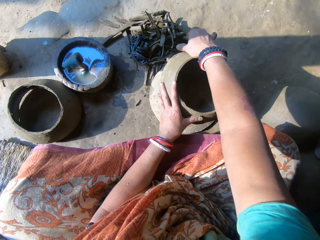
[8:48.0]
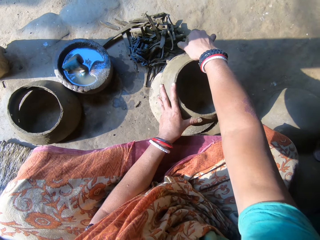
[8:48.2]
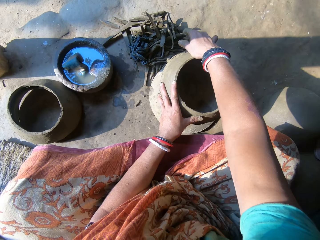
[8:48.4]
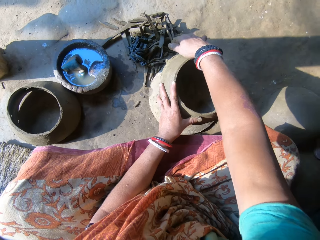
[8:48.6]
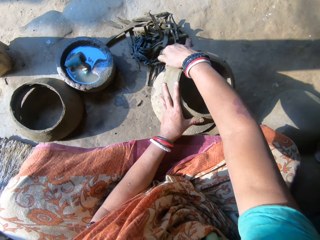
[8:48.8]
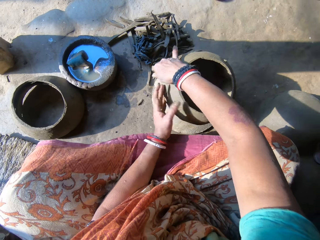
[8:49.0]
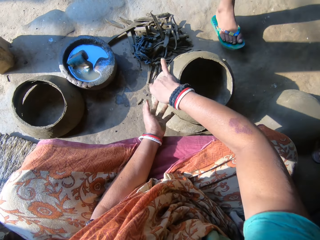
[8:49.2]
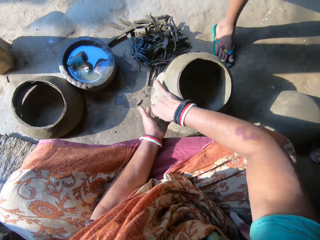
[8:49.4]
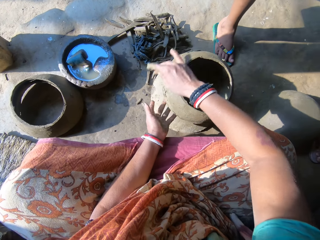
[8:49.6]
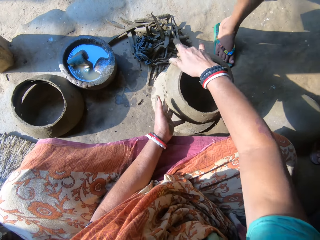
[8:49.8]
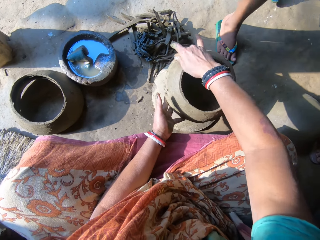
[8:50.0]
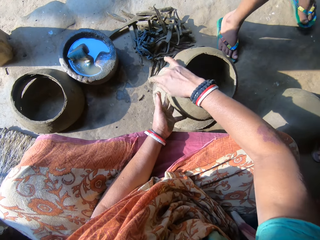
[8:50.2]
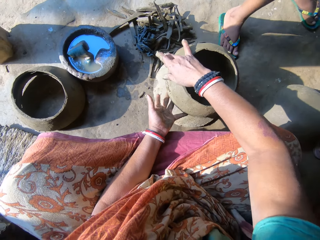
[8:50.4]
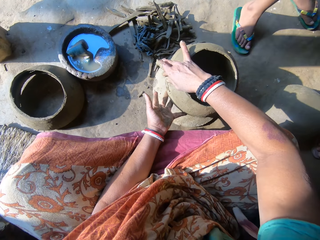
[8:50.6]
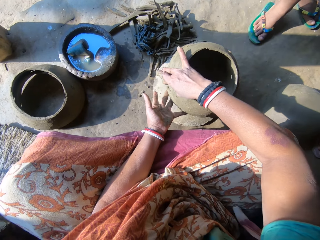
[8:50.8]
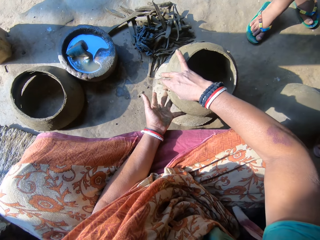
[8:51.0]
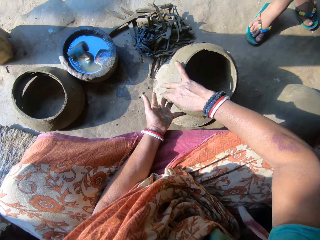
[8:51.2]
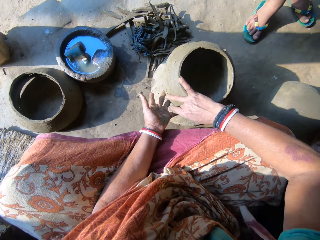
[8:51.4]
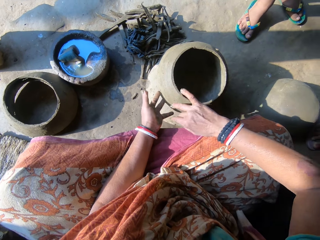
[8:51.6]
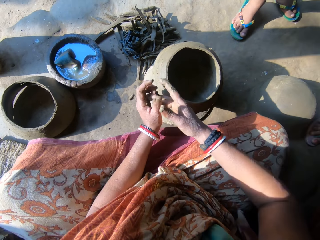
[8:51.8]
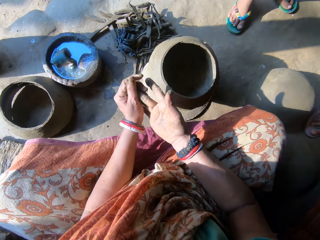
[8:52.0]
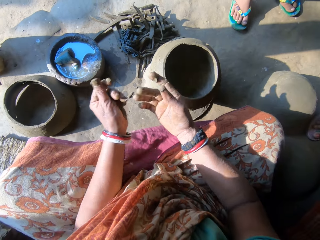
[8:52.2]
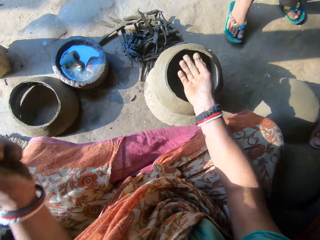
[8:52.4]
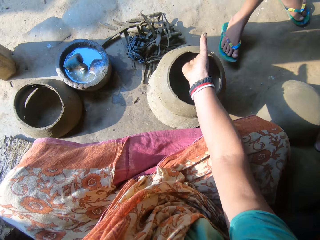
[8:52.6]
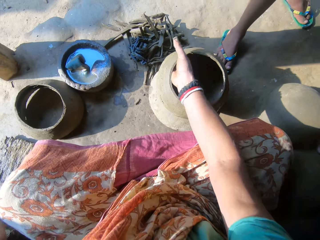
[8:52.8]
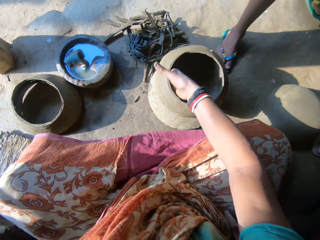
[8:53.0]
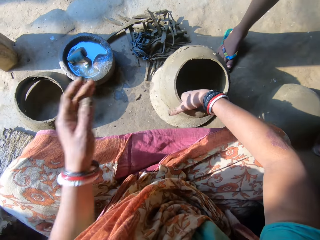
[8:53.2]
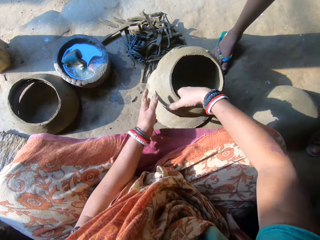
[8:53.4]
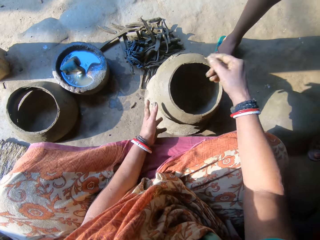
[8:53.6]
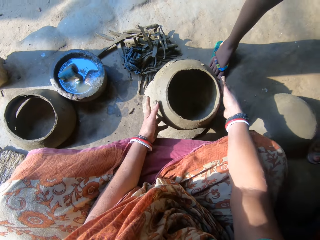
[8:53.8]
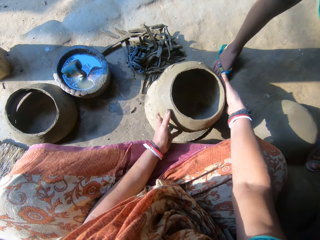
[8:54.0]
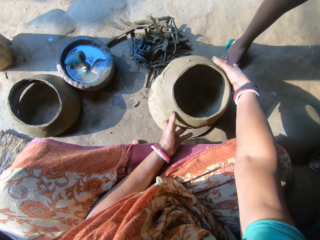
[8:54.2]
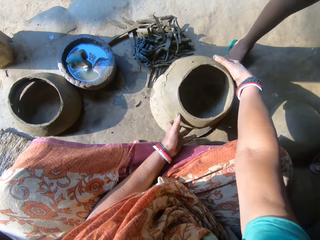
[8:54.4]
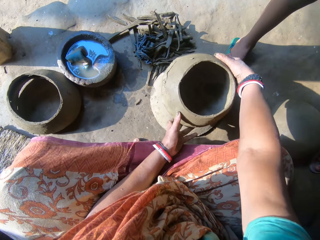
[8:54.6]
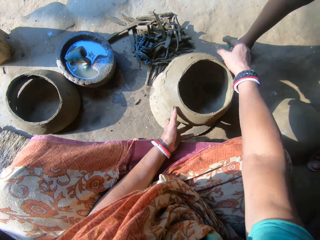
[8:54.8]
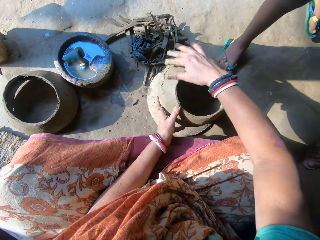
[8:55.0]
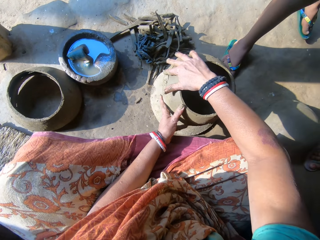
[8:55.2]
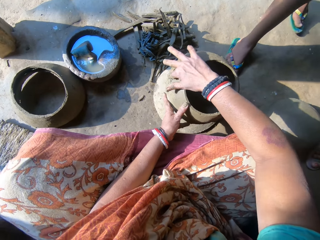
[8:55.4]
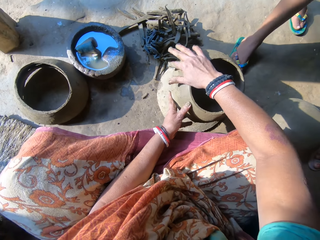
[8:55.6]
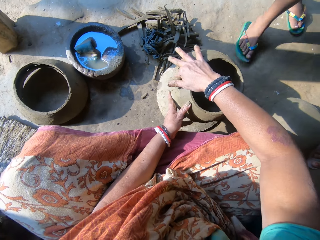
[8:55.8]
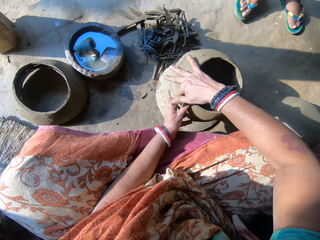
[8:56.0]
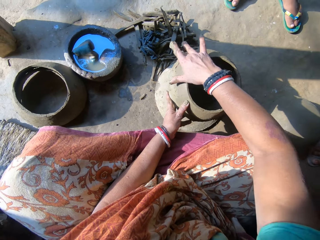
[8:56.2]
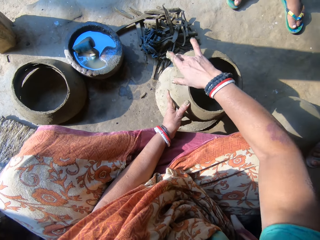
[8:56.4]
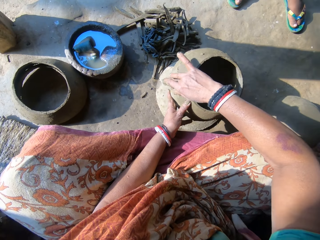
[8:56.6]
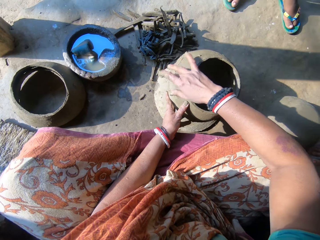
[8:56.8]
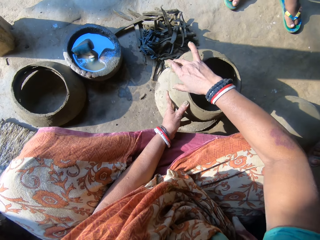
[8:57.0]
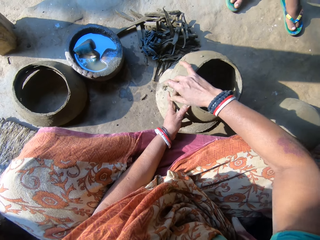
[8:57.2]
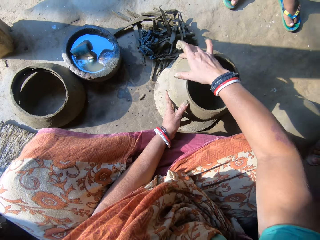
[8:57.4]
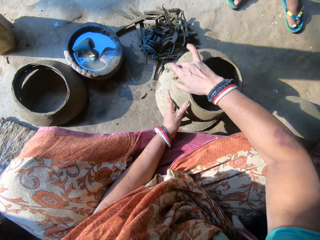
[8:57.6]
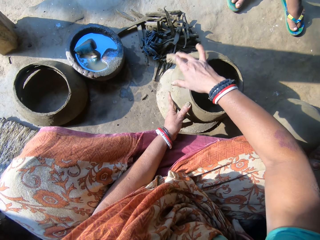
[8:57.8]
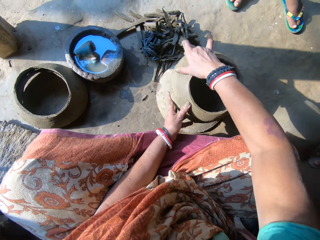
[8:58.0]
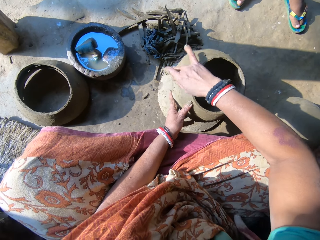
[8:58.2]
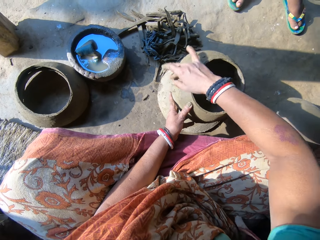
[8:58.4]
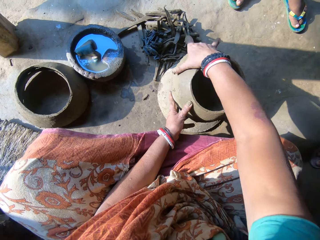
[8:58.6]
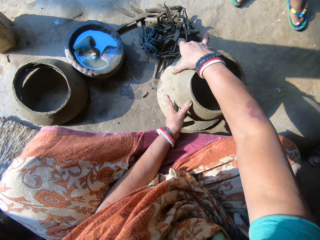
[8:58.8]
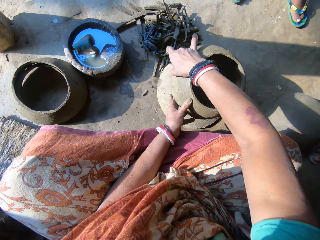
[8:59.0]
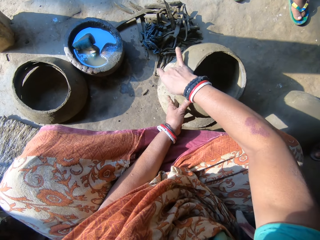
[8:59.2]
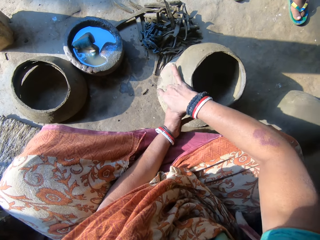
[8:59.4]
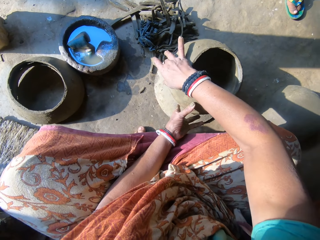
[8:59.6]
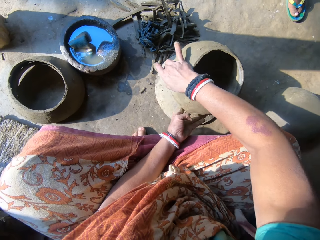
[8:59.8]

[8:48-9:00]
A boy walks towards the camera wearer. The boy stands near the camera wearer. The camera wearer moves the clay in her right hand to her left hand. She drops the clay. She smoothens the inside of the ceramic clay with her right hand. She rotates the ceramic clay on the wood. She smoothens the outside of the ceramic clay with her right hand.

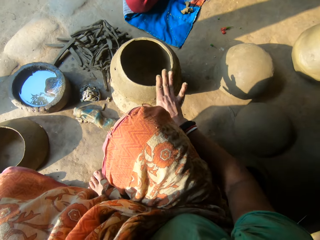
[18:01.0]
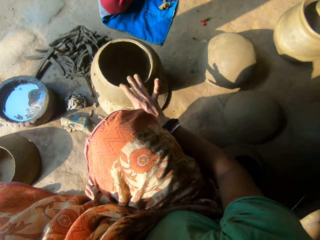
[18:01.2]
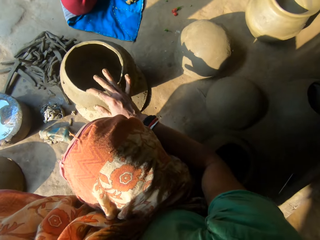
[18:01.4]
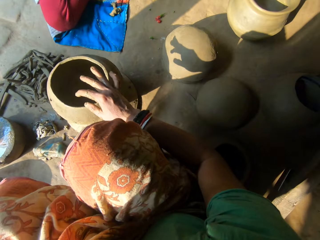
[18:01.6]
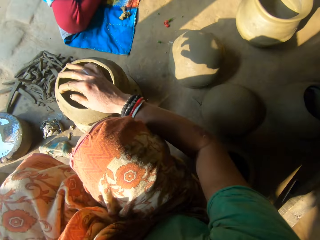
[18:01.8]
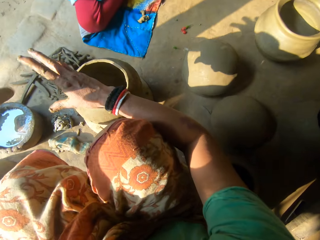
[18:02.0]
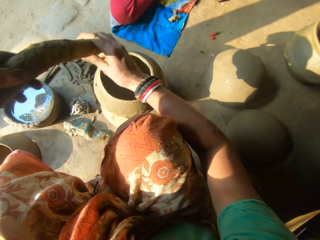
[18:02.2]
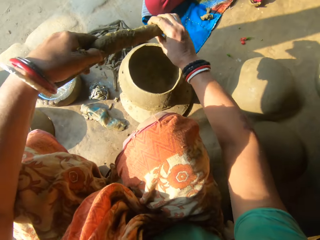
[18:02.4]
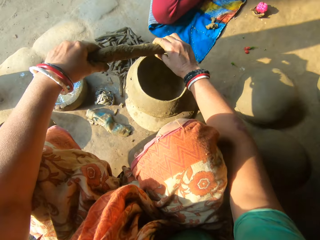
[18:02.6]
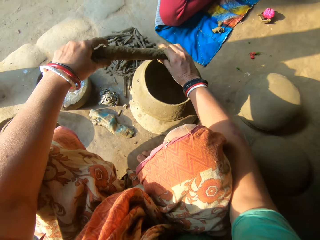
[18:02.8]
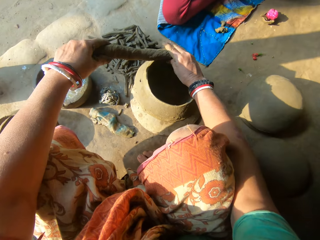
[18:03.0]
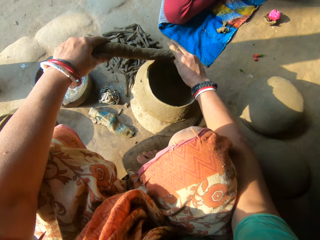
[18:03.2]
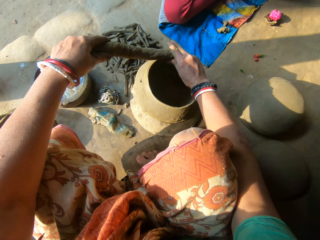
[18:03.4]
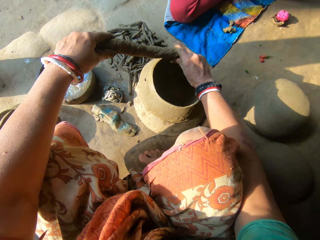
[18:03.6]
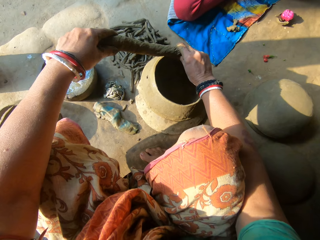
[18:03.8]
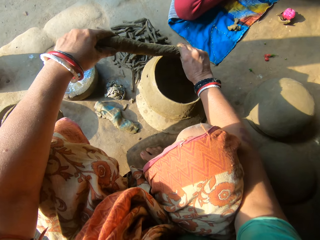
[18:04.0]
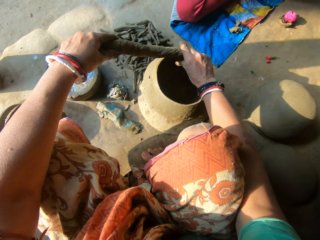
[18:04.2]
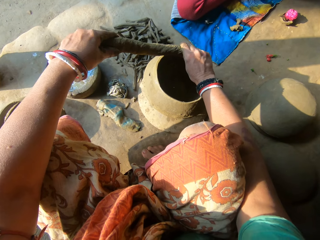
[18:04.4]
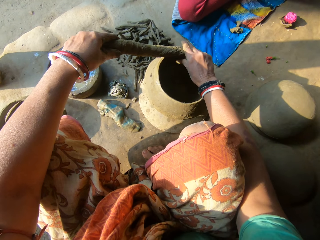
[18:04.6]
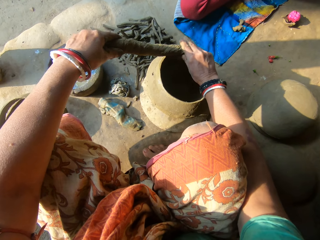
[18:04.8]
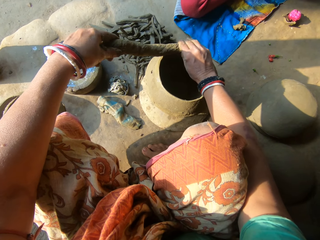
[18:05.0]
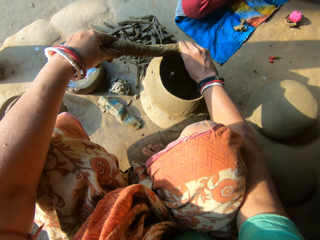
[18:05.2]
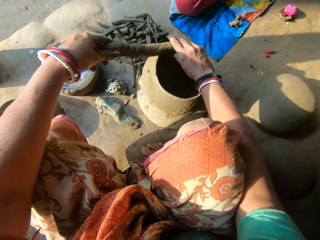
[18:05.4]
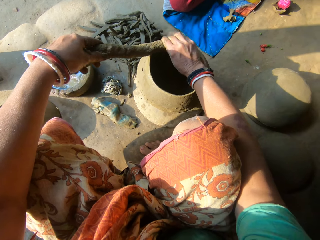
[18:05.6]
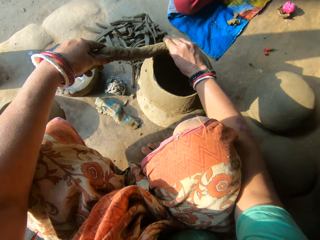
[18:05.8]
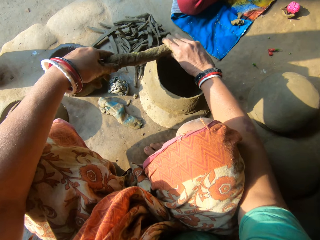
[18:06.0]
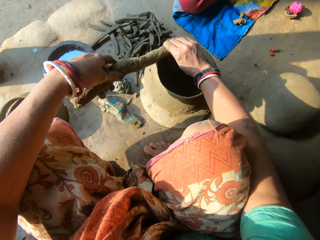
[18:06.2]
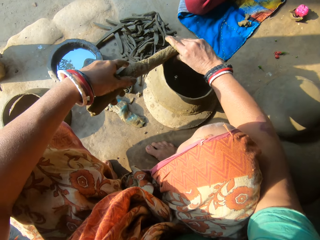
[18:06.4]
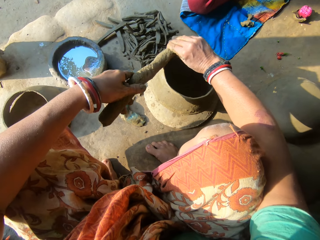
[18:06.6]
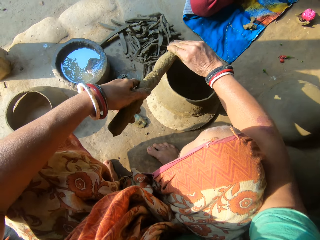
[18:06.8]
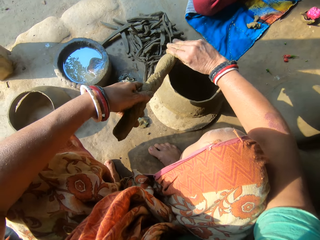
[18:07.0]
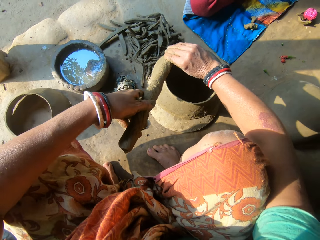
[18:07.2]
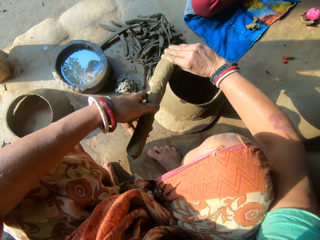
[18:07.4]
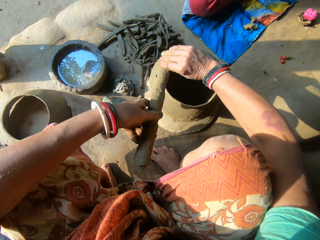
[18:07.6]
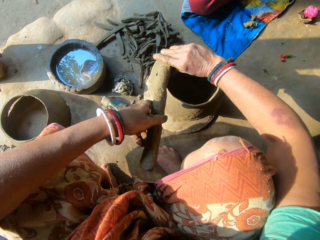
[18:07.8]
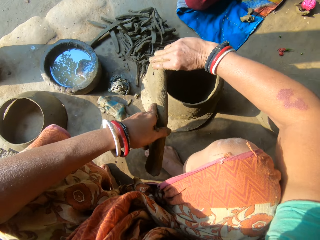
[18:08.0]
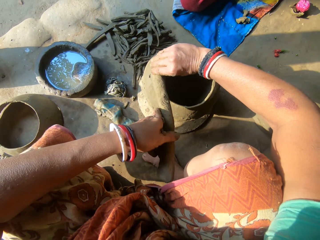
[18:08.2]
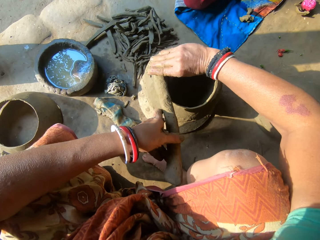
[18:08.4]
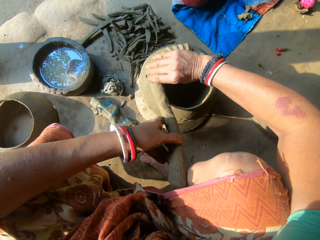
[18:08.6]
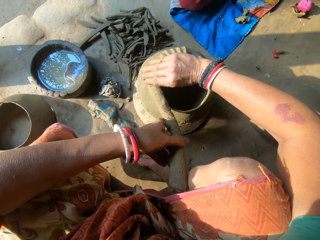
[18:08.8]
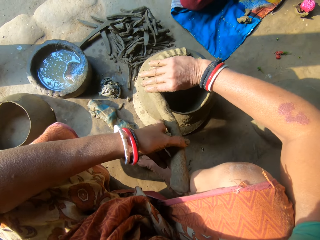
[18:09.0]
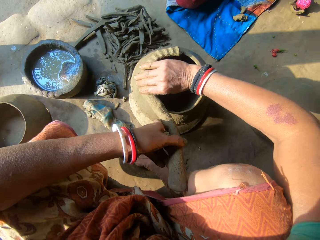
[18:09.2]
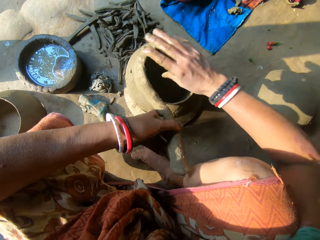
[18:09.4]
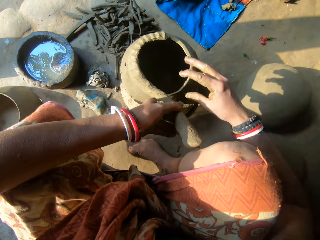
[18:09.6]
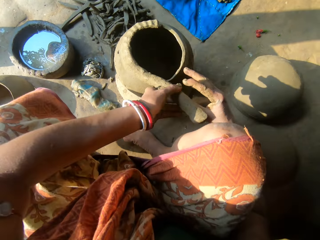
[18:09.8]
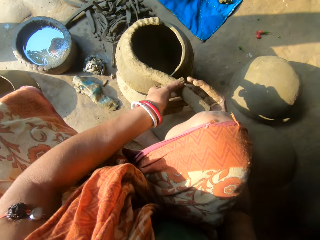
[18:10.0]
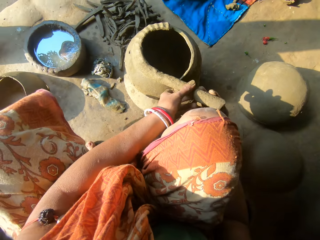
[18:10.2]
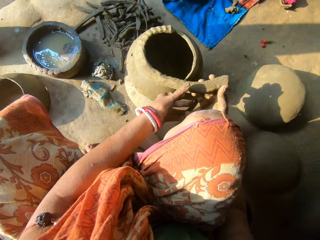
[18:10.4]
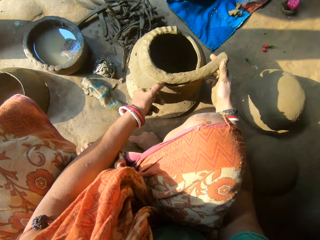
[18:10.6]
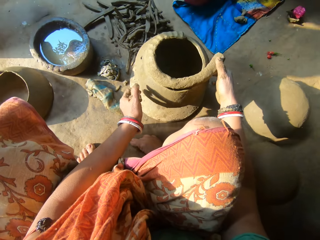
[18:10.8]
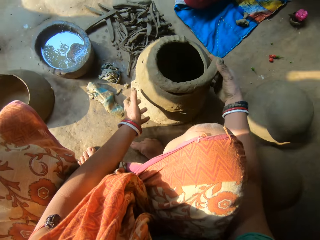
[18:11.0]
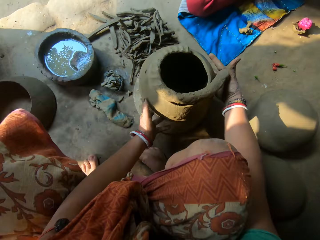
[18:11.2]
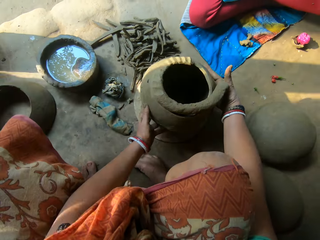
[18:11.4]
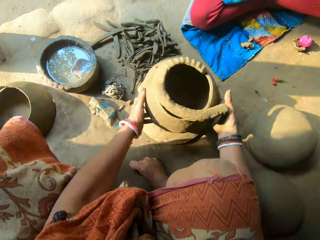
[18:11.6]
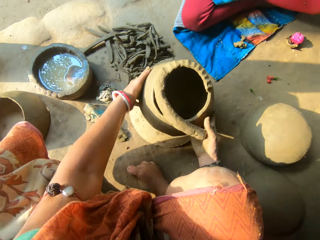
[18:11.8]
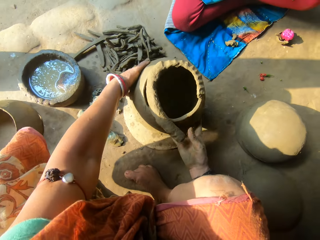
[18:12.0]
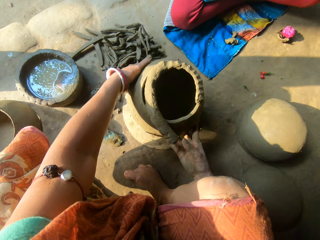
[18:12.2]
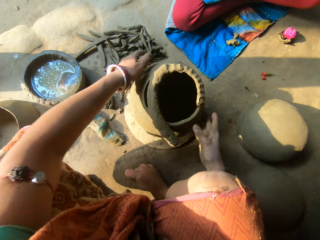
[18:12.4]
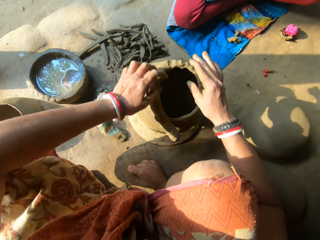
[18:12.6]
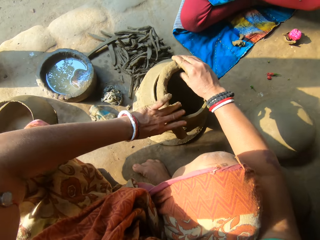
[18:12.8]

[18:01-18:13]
The camera wearer passes the clay to the right hand. They place the clay on the edge of the ceramic clay with both hands. They stick the clay on the clay pot. They pass the clay to the right hand, unhand the clay and rotate the ceramic clay.
